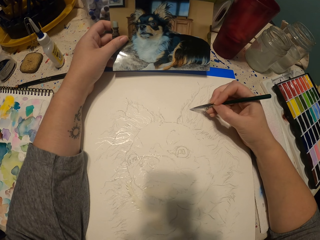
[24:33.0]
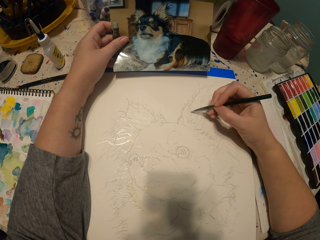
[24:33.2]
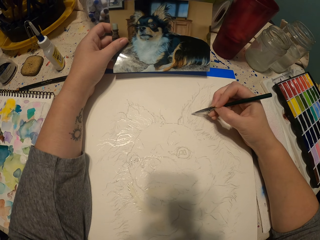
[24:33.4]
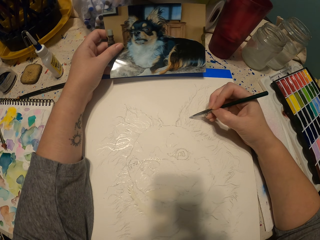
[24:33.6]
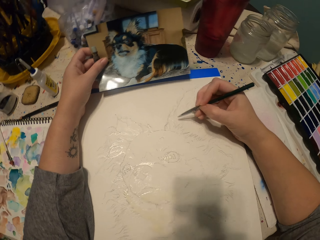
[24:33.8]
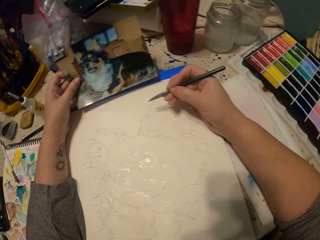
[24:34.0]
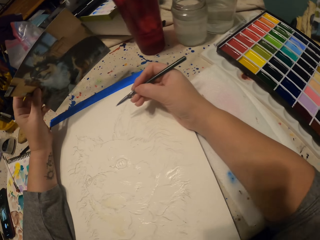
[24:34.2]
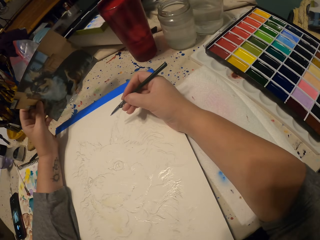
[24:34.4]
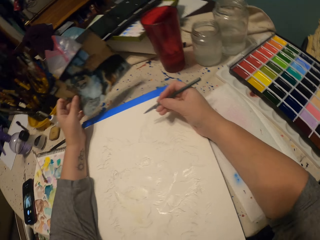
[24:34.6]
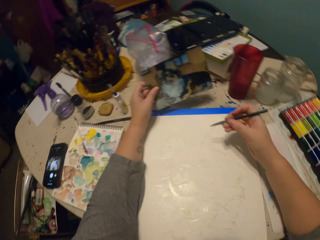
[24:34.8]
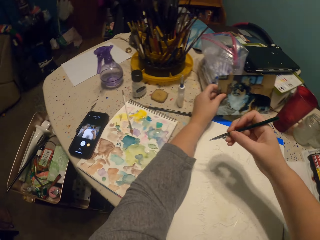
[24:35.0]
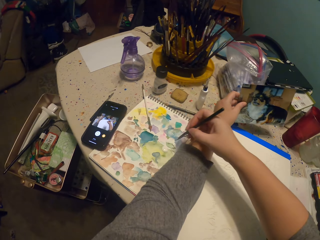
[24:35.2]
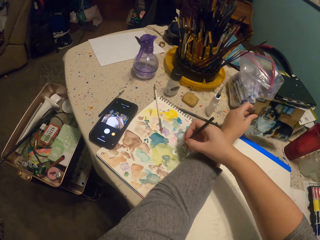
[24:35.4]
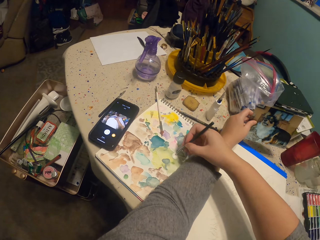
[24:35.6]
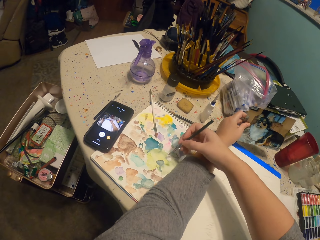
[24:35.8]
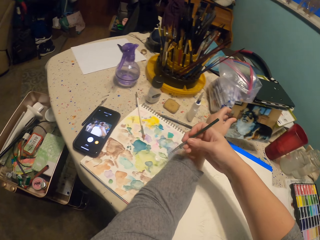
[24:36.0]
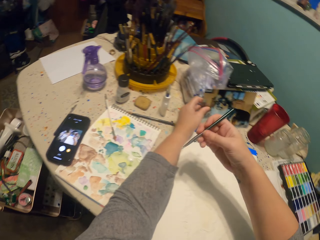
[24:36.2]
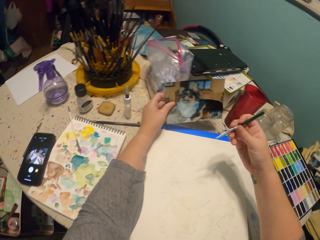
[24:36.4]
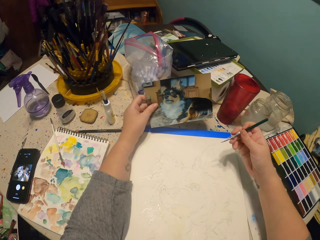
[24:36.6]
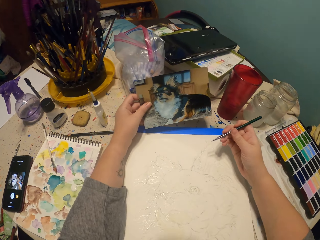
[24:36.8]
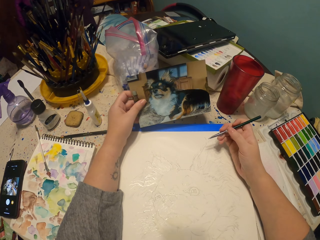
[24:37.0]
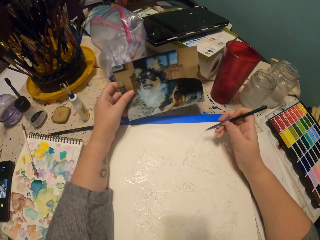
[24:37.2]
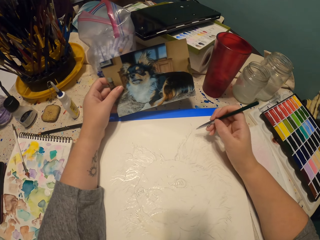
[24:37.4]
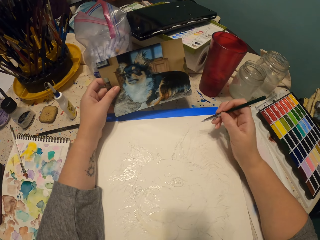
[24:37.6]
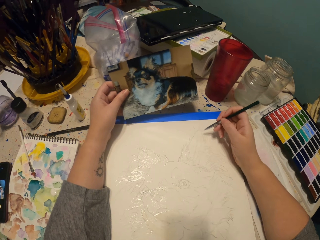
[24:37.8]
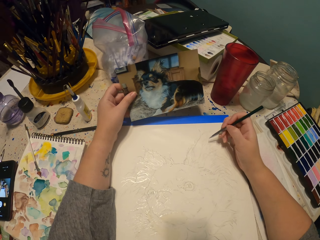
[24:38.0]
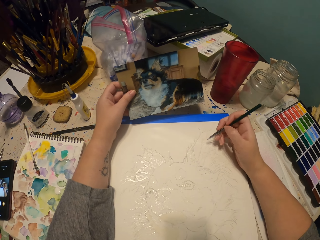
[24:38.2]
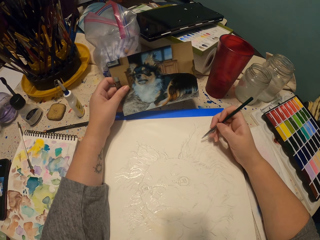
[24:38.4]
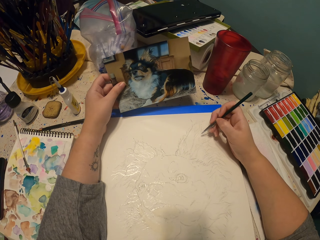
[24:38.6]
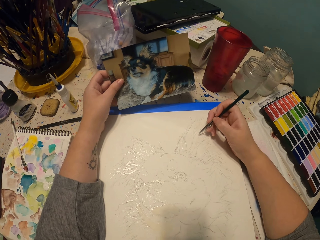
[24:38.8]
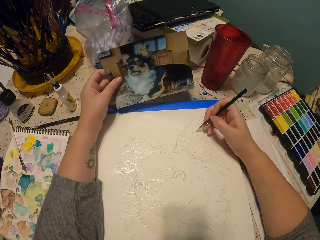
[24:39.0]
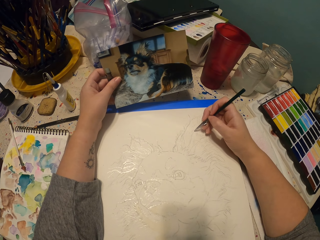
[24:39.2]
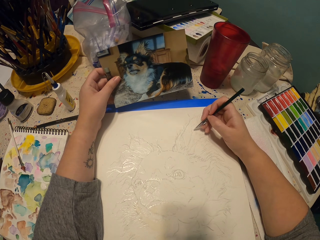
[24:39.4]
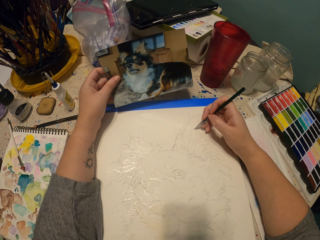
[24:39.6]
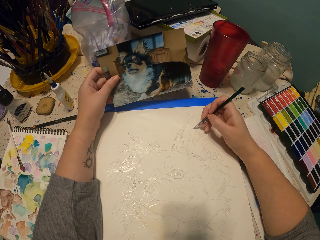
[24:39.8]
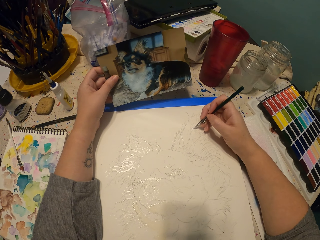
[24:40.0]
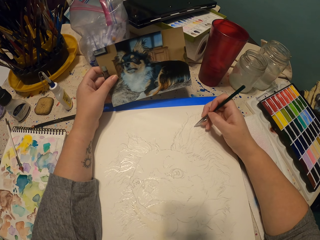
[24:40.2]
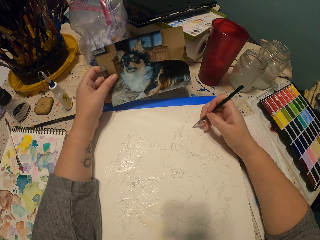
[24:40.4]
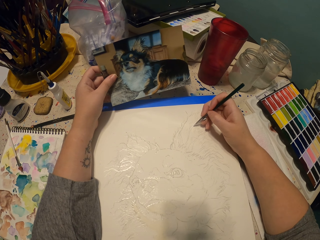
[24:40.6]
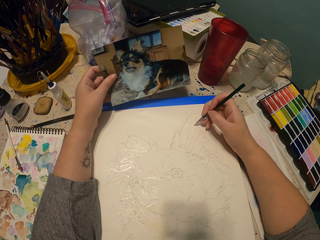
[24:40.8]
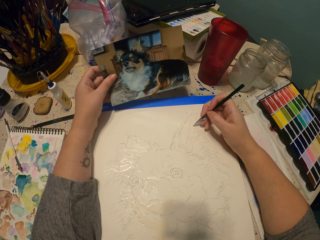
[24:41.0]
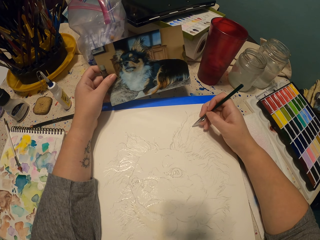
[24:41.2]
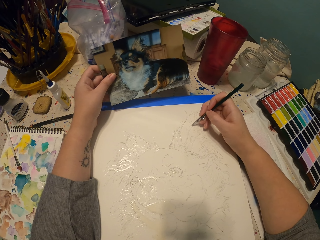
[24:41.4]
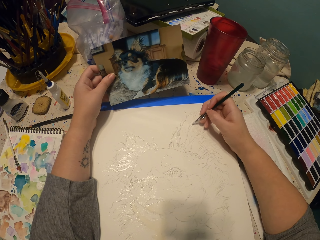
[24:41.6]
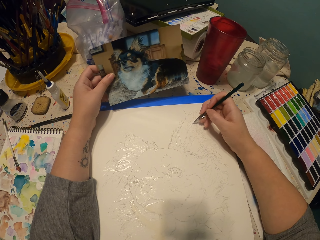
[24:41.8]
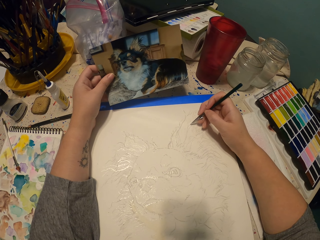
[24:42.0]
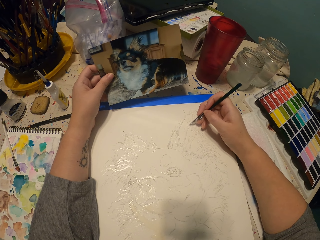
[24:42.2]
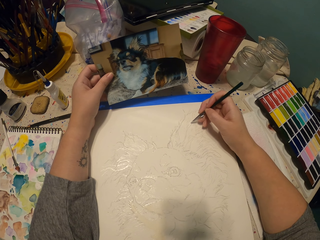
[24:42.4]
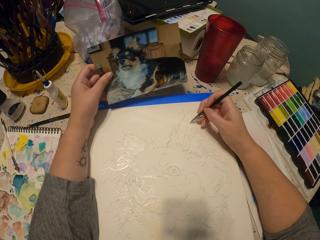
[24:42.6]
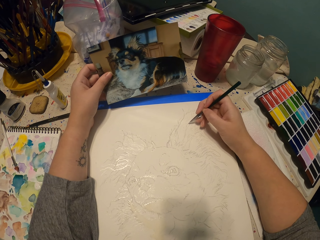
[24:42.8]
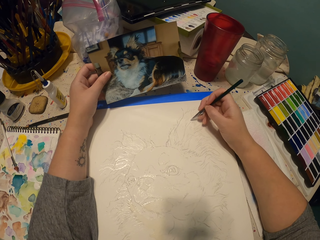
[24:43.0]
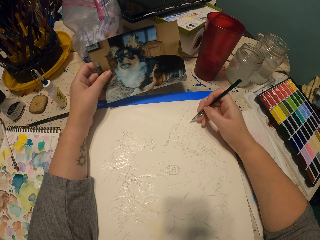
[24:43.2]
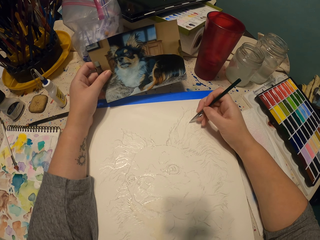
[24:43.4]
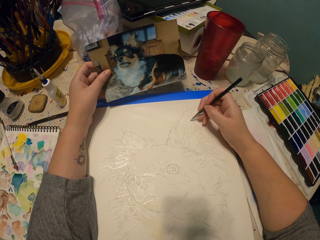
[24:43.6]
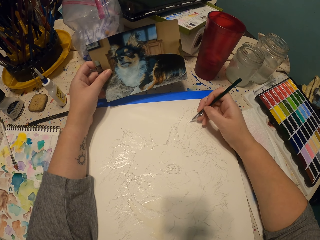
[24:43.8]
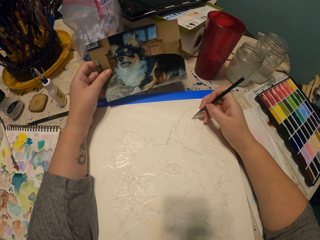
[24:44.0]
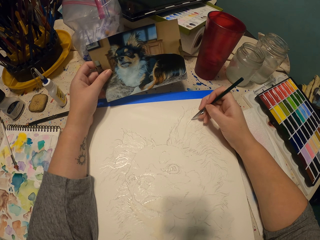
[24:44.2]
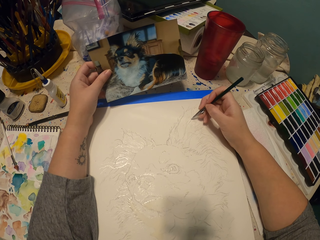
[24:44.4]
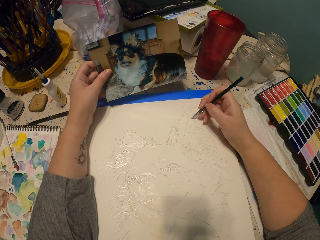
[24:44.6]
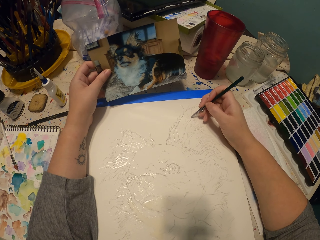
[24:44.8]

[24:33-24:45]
The camera wearer lifts hands up. They look around. They dip the drawing pen in the water paint. They sketch an ear of the dog on a piece of paper.

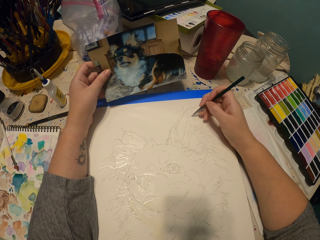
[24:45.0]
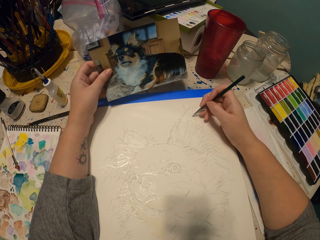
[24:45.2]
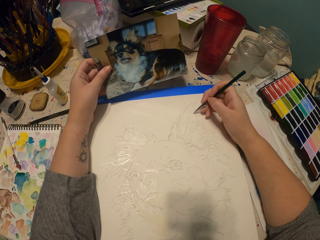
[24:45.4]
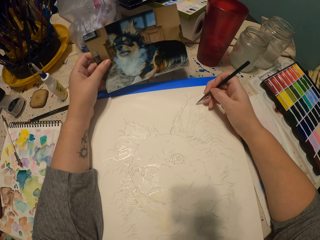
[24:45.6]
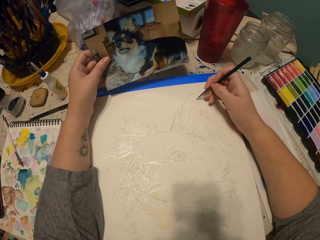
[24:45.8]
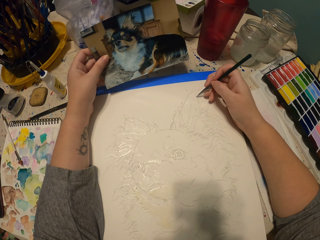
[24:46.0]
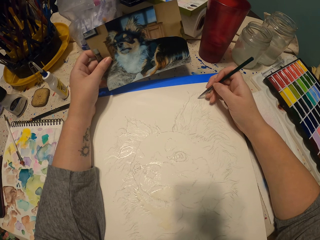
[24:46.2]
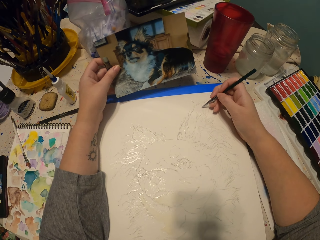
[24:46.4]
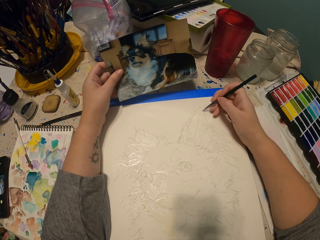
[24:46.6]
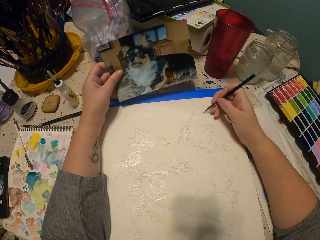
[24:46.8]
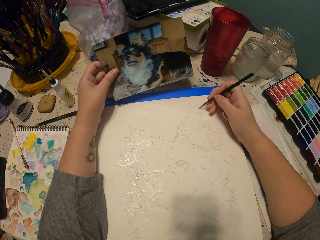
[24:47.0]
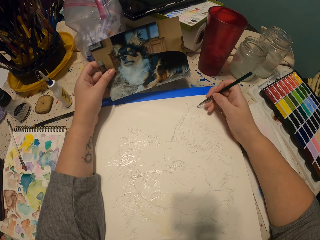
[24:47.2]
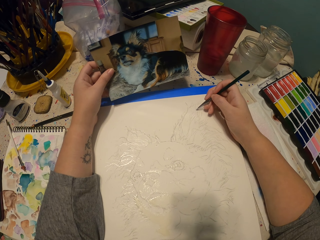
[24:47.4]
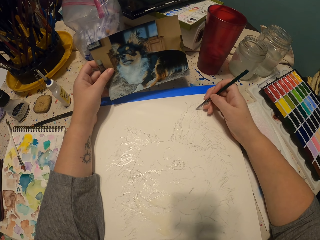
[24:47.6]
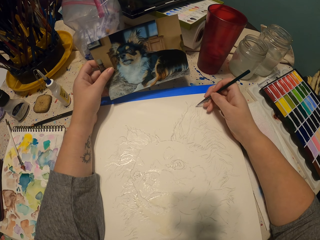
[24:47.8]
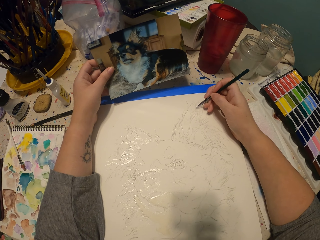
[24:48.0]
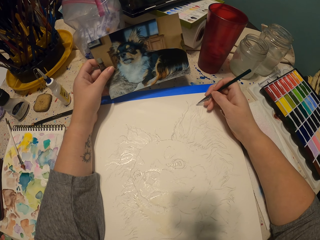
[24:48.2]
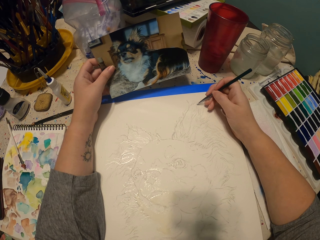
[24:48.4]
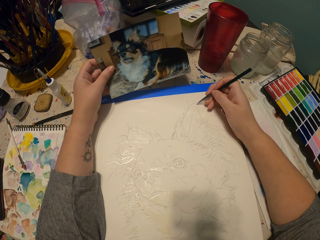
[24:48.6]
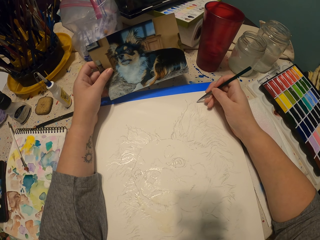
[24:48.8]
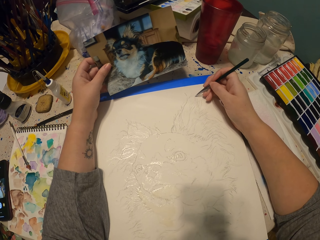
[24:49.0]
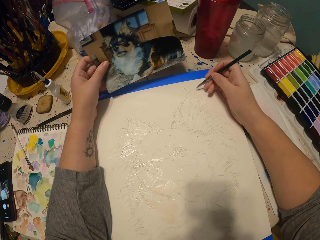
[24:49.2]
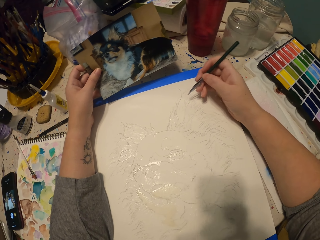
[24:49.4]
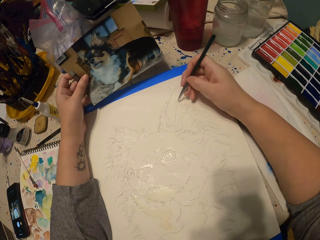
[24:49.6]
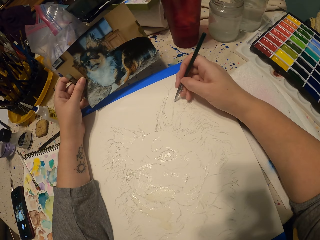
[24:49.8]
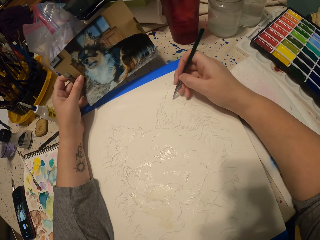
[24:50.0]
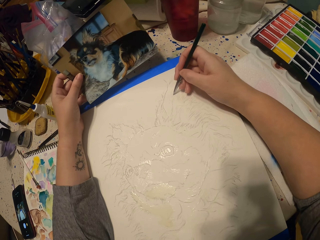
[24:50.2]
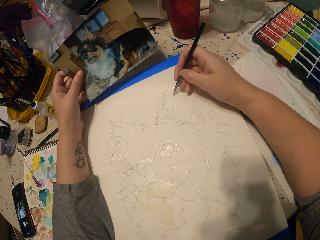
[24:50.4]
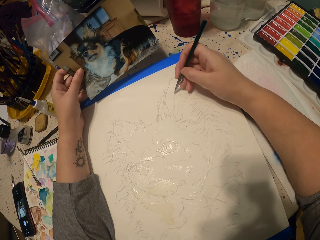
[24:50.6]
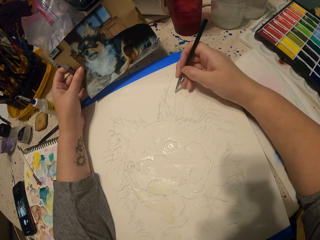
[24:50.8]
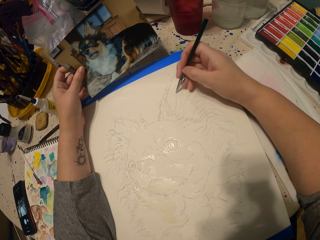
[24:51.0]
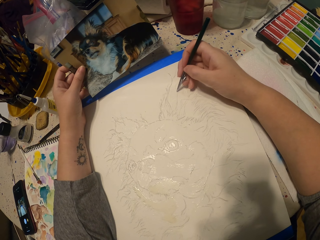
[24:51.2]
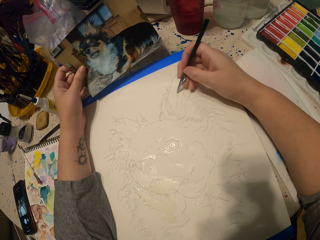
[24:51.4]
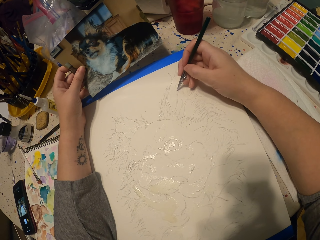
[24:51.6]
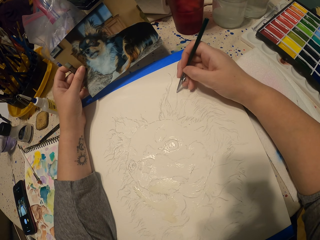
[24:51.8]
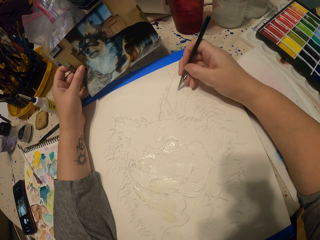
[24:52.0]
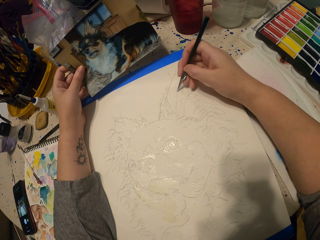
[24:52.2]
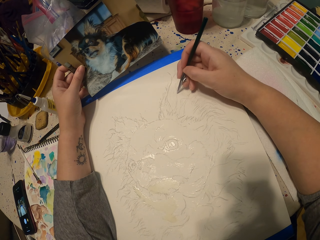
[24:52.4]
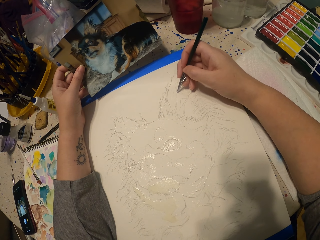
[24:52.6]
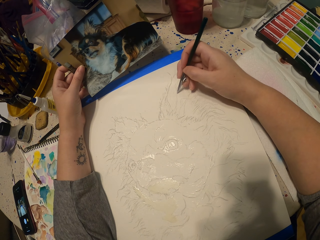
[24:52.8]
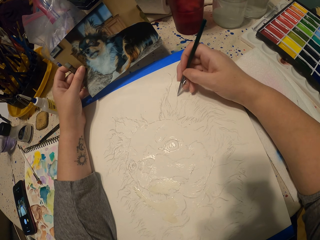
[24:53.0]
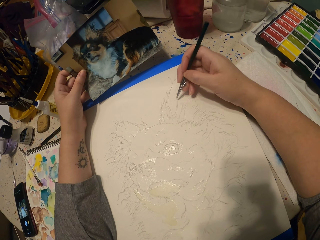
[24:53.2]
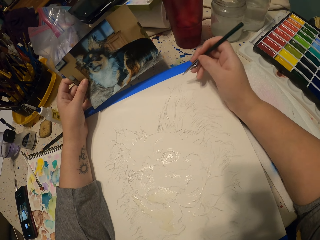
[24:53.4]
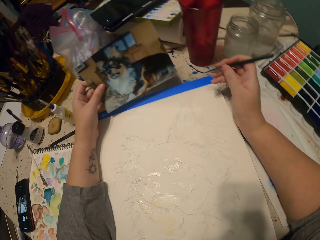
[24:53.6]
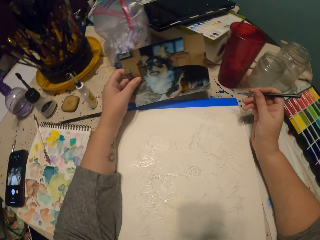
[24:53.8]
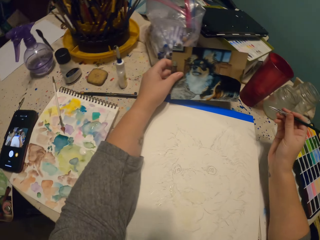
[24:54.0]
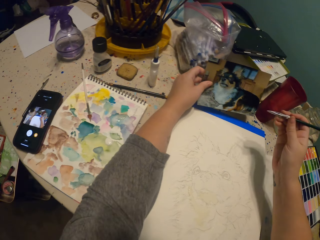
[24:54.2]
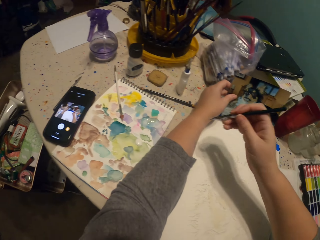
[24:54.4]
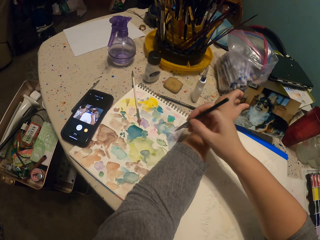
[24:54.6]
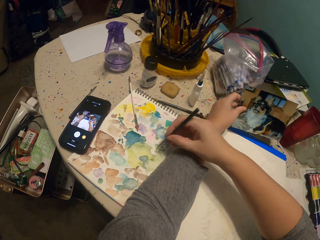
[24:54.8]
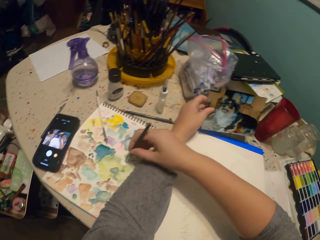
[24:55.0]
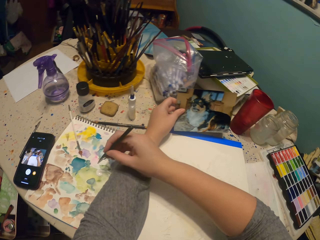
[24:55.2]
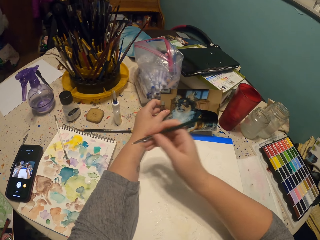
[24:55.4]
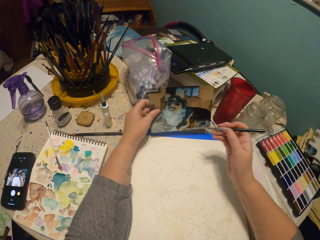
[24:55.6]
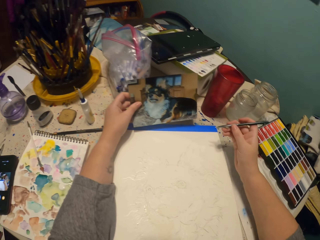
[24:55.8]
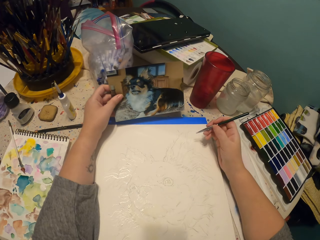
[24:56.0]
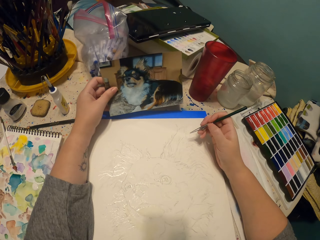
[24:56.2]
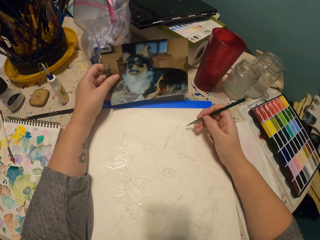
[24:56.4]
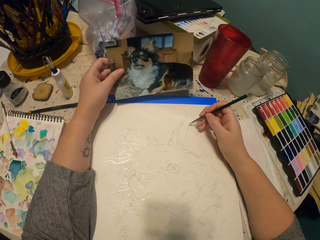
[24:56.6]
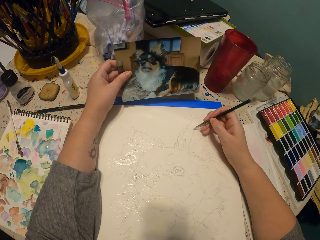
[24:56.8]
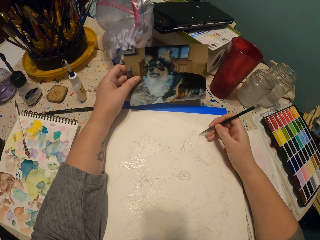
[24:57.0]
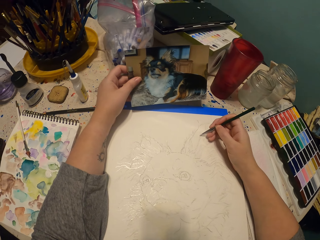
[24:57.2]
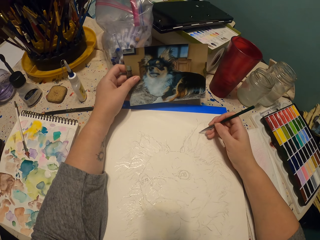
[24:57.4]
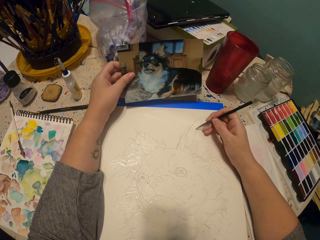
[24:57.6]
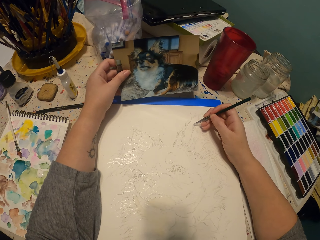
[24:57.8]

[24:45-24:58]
The camera wearer dips the drawing pen in the water paint. They lift hands up. They sketch an ear of the dog on a piece of paper.
